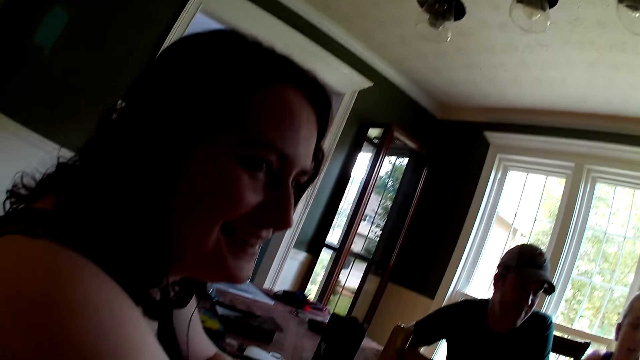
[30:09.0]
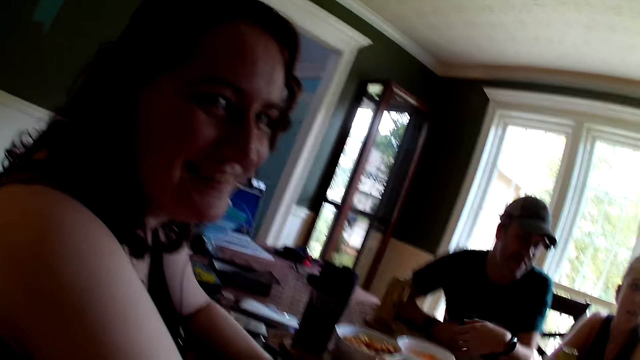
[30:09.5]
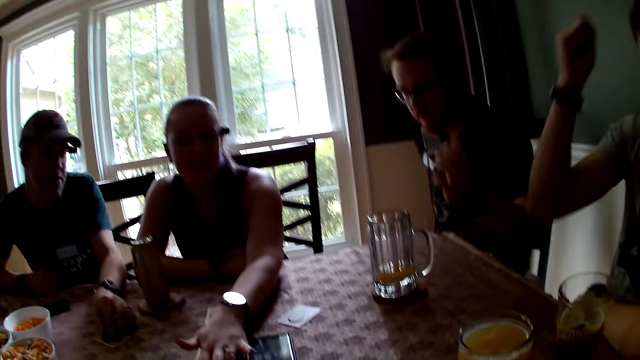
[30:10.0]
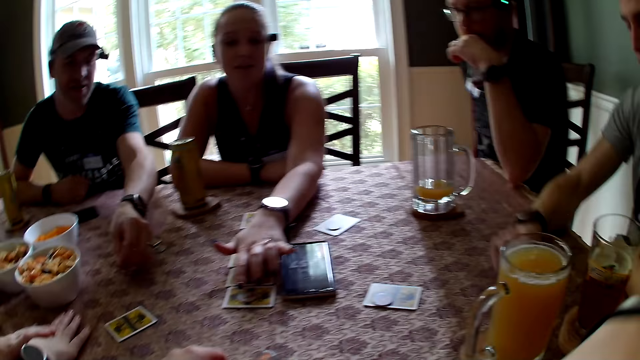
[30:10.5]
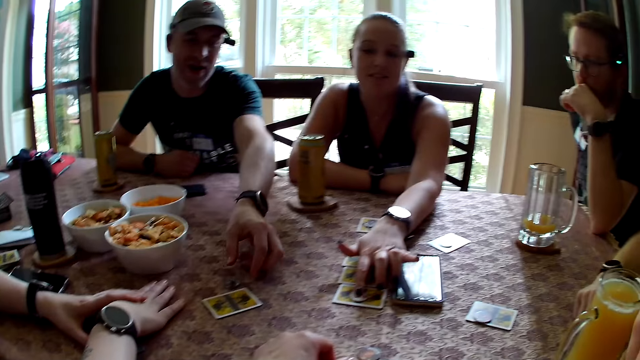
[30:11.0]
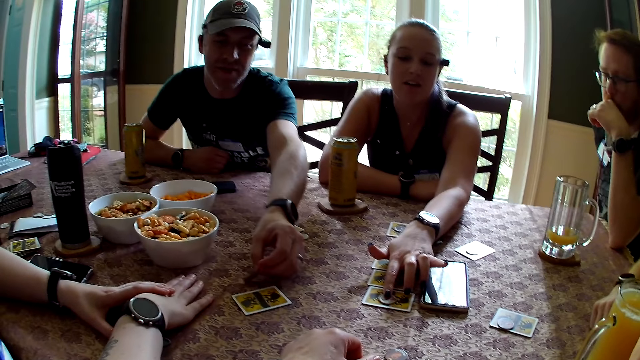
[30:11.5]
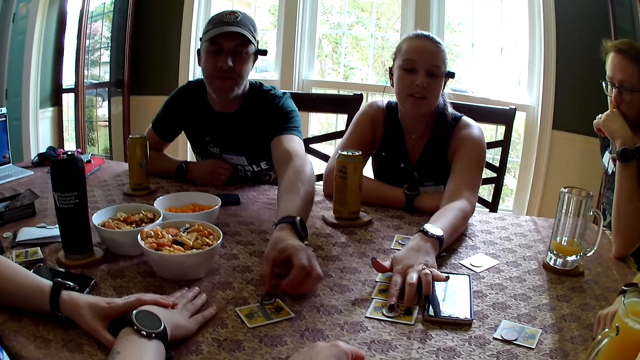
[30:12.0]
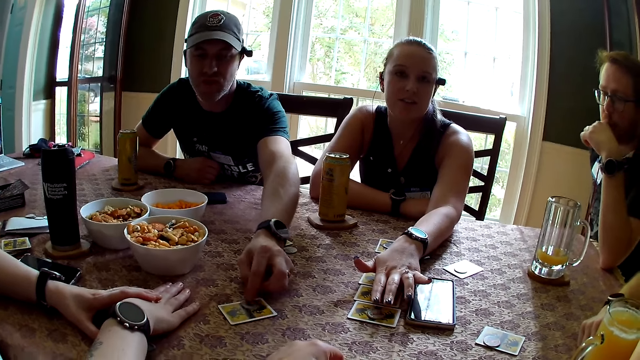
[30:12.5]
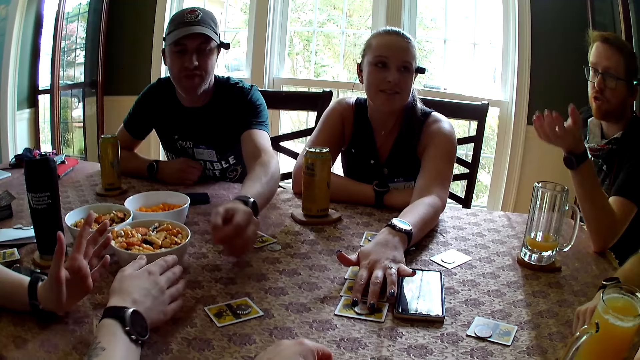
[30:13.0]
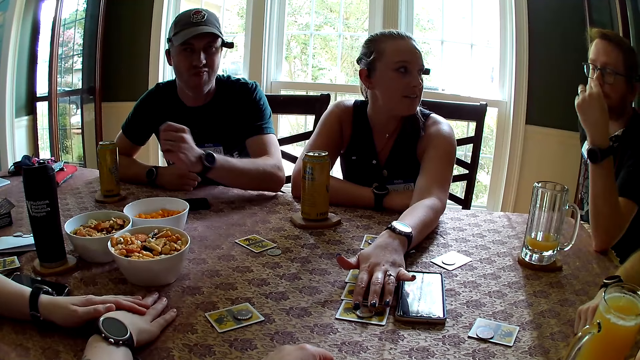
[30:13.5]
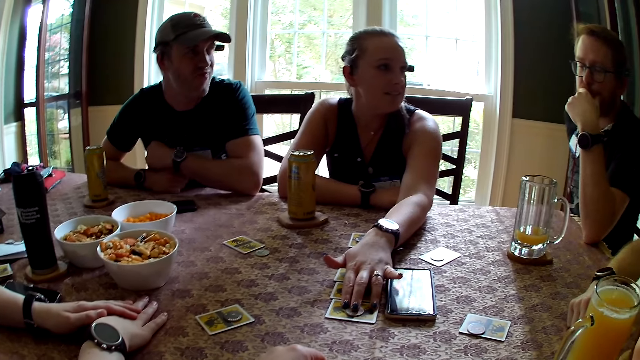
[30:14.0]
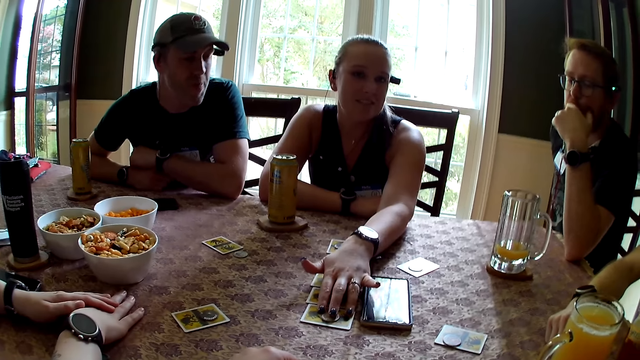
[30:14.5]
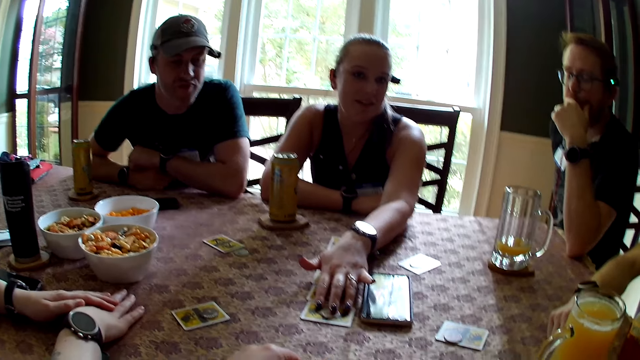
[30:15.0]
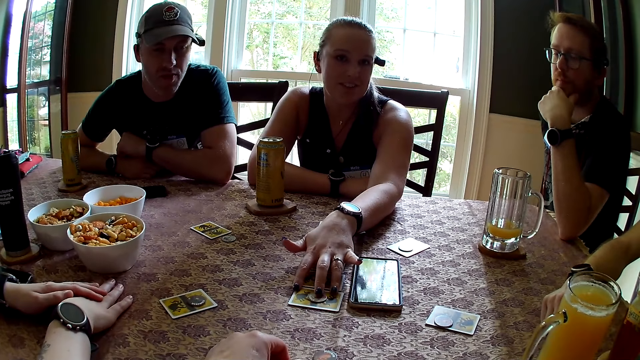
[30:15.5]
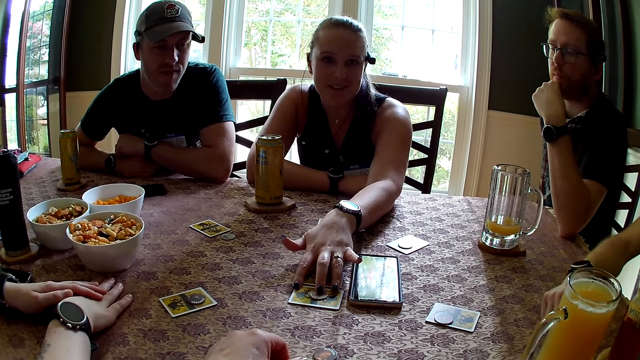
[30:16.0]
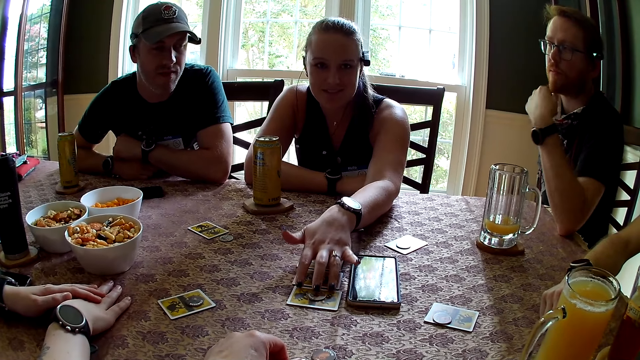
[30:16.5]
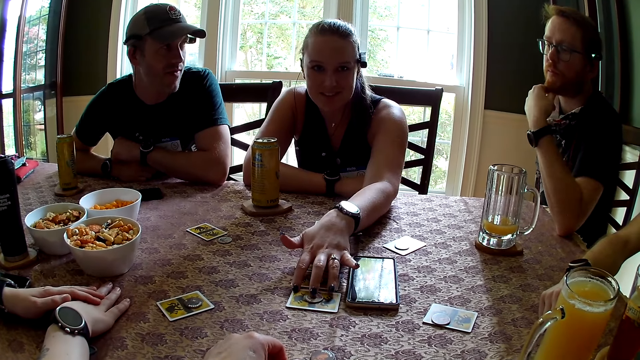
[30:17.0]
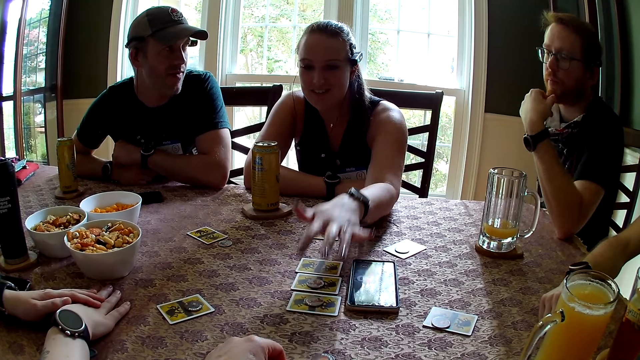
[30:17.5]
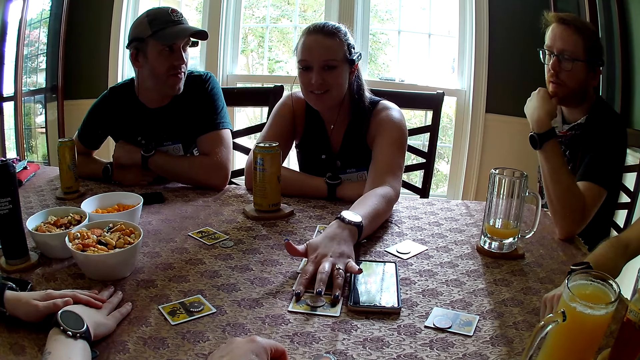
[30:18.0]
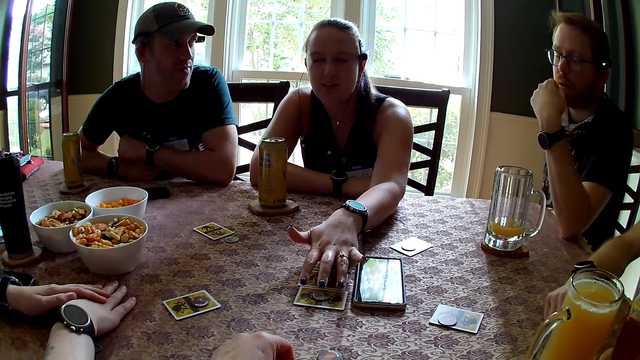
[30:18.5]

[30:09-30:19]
The man carries a token on the table with his left hand. He places the token on a card on the table with his left hand. The woman touches the cards on the table with her left hand.

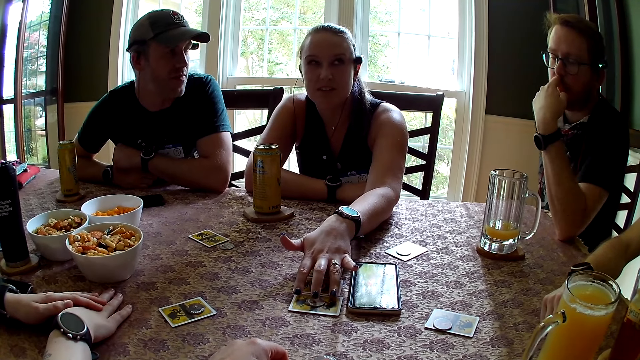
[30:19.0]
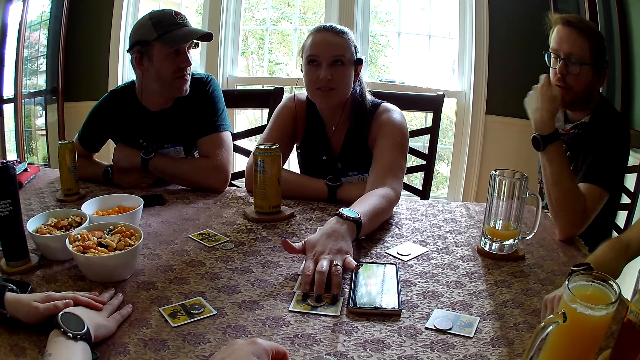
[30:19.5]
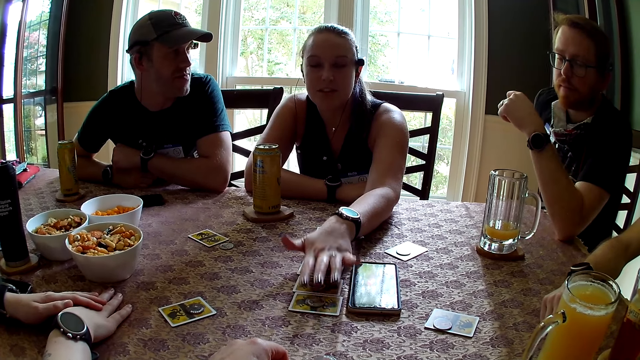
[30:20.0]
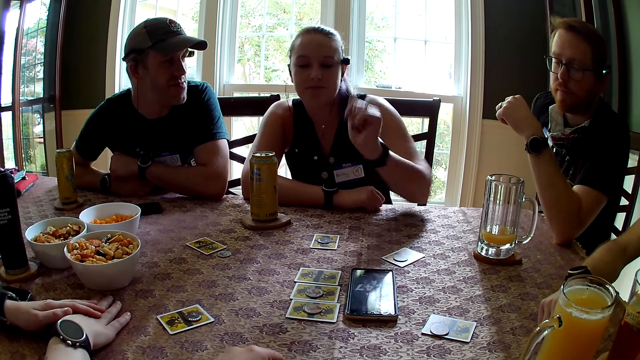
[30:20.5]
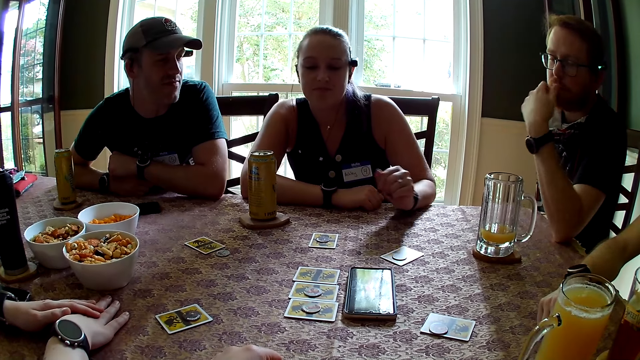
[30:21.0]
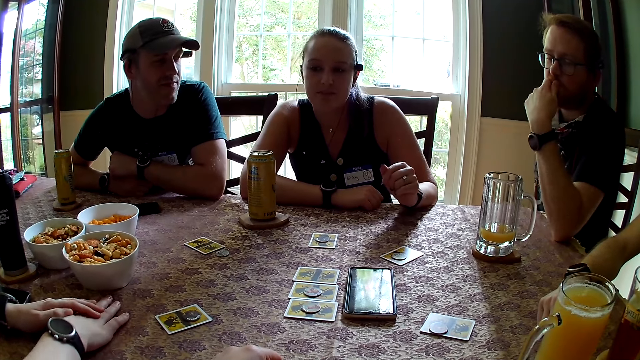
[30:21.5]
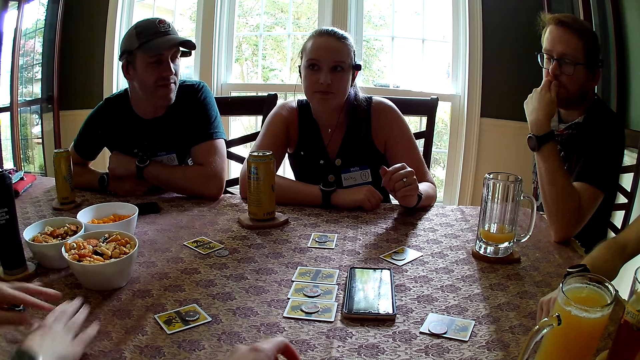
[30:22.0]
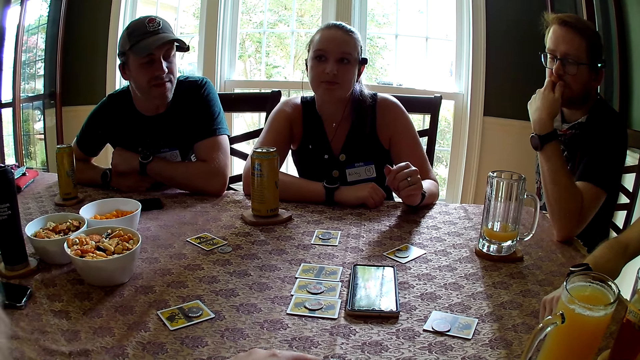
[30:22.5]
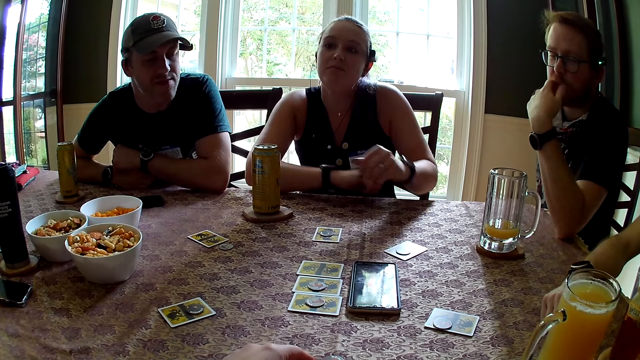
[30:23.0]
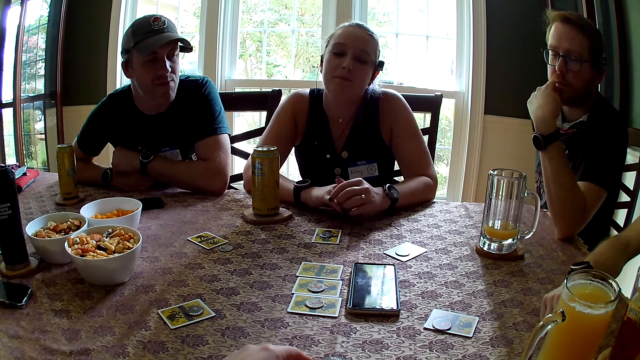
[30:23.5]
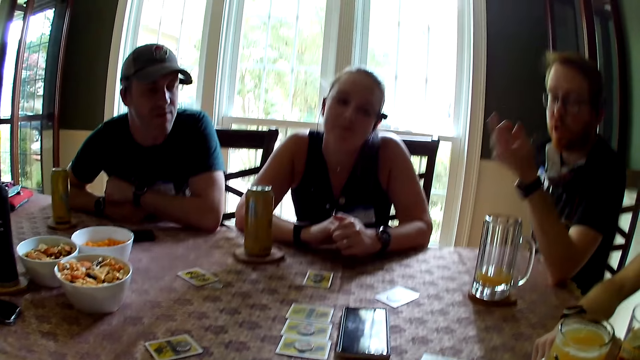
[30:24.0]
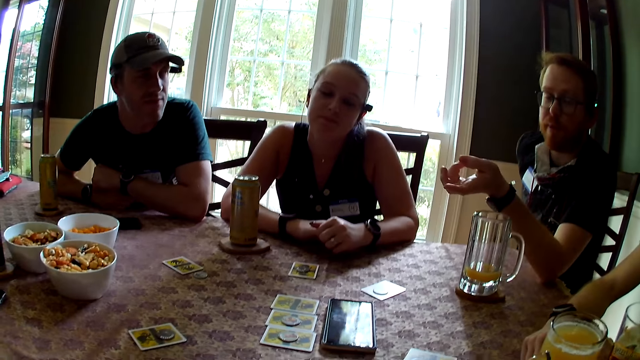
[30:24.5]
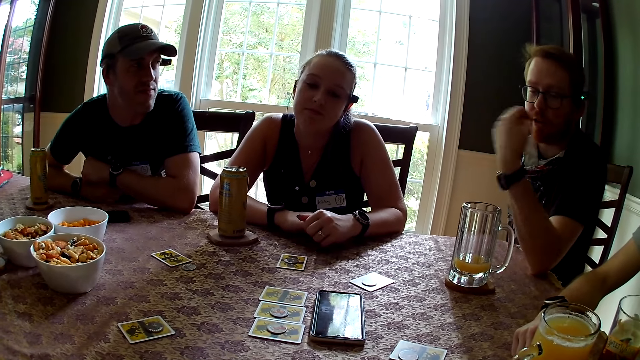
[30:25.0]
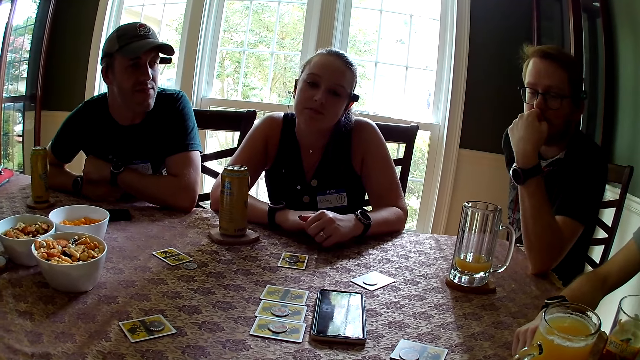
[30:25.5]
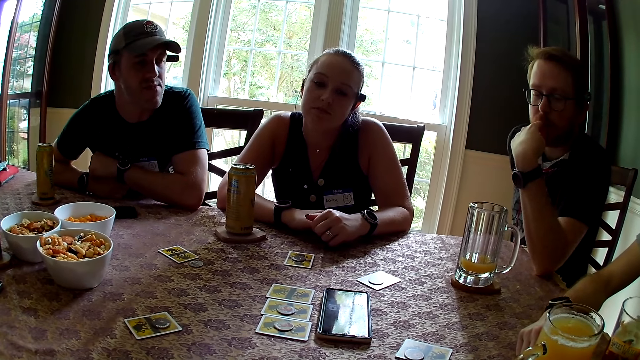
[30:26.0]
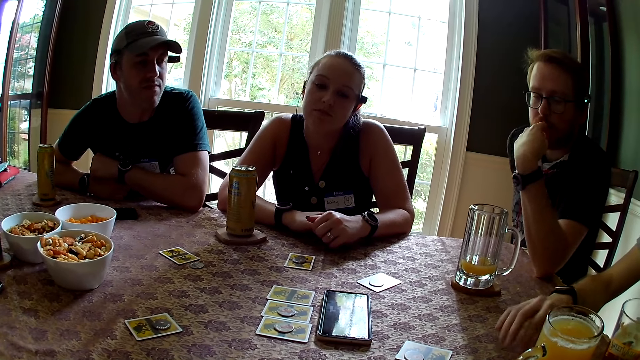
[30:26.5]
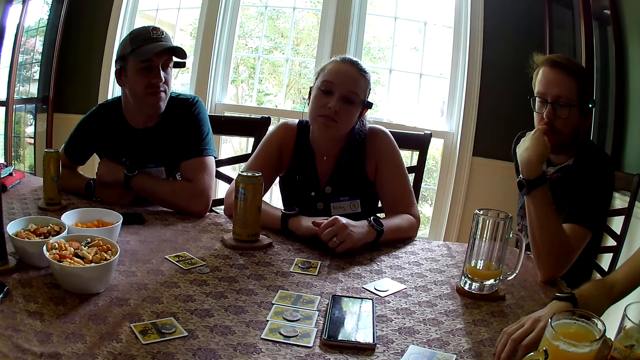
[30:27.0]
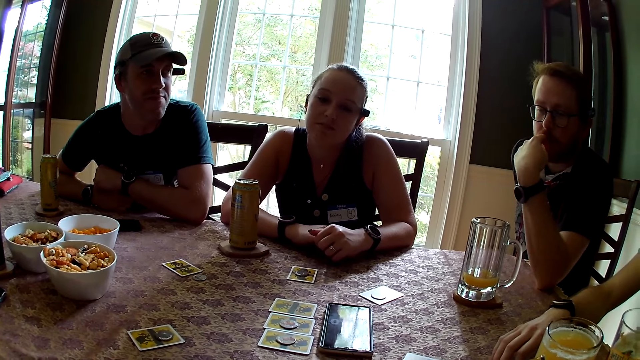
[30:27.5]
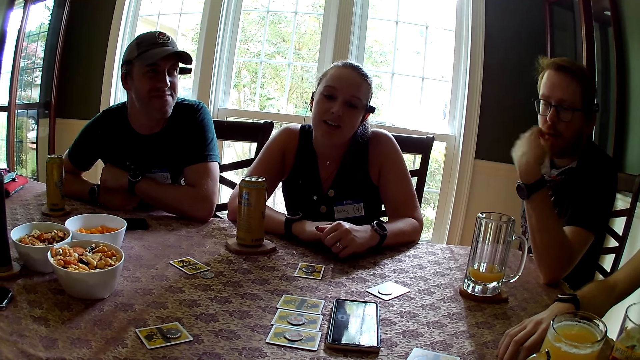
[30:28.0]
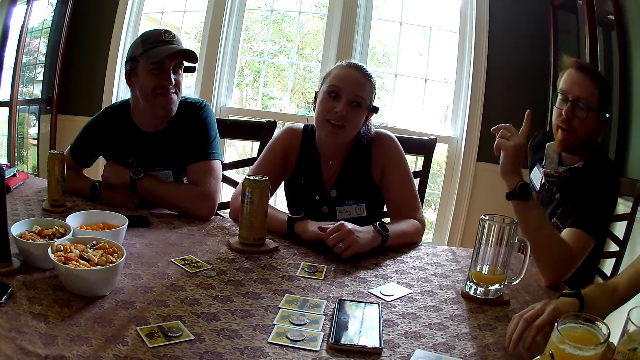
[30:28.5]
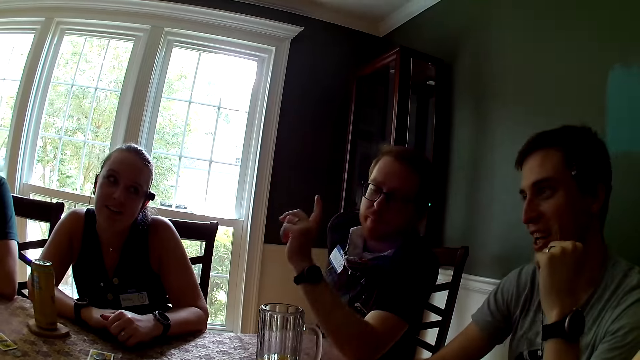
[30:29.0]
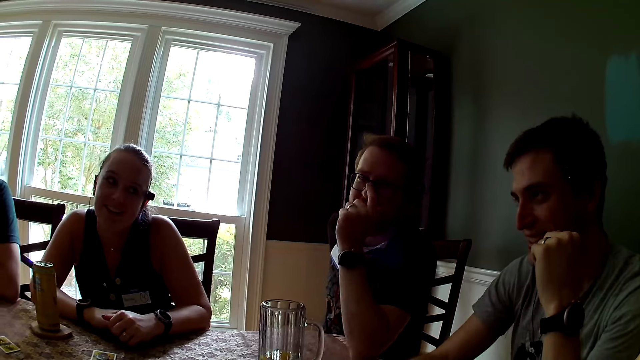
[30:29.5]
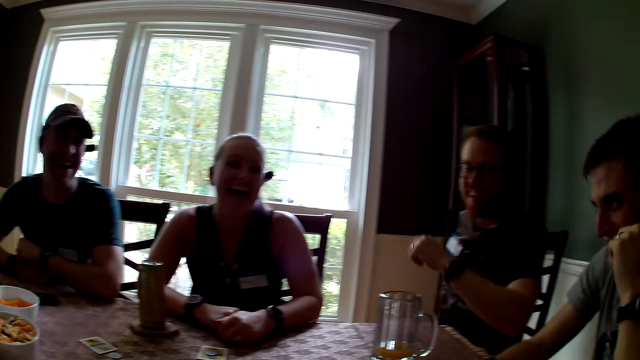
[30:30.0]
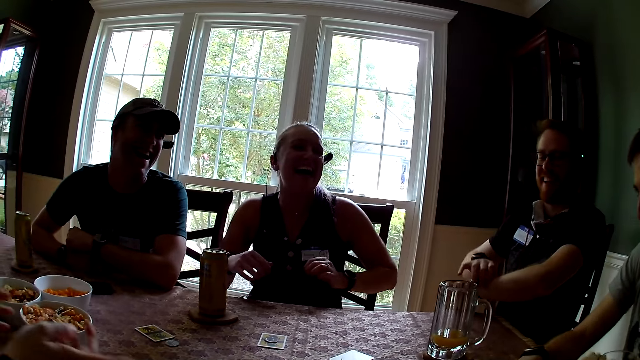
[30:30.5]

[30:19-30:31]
The other woman removes her hands from the table. The man interacts with the players.
